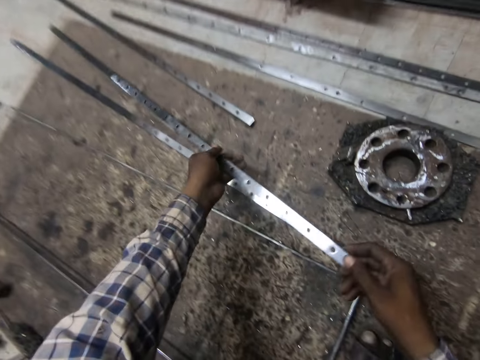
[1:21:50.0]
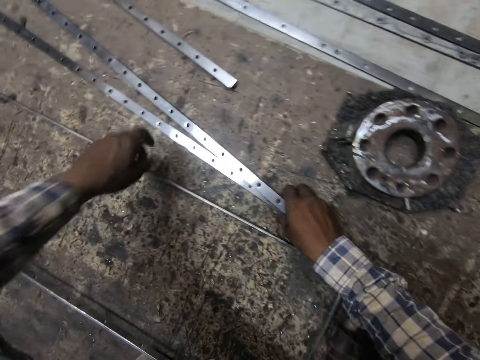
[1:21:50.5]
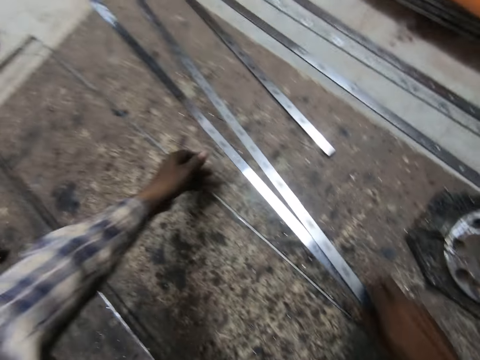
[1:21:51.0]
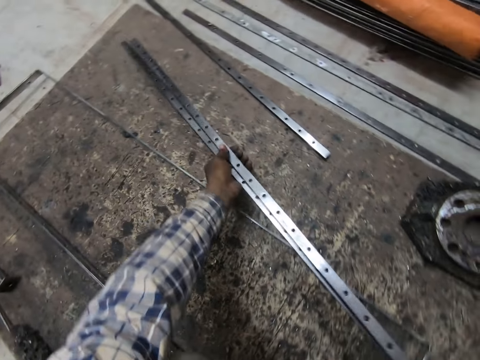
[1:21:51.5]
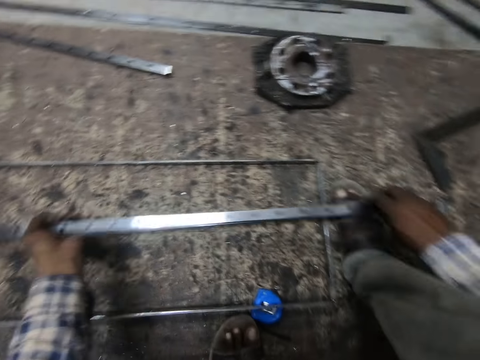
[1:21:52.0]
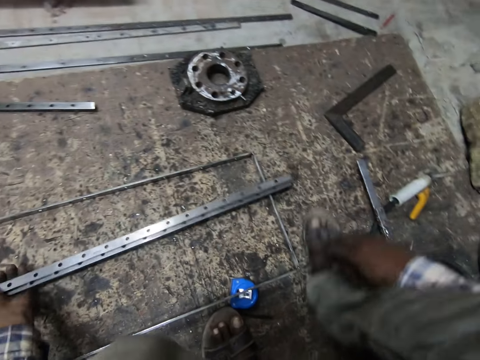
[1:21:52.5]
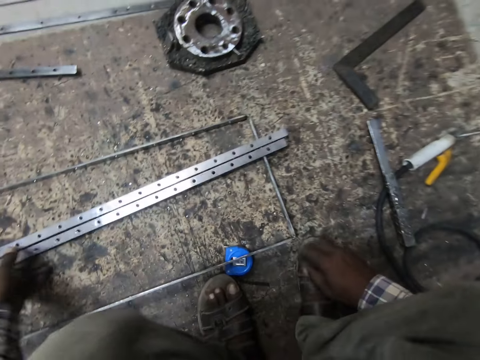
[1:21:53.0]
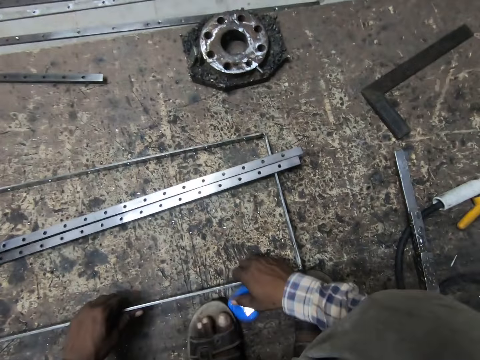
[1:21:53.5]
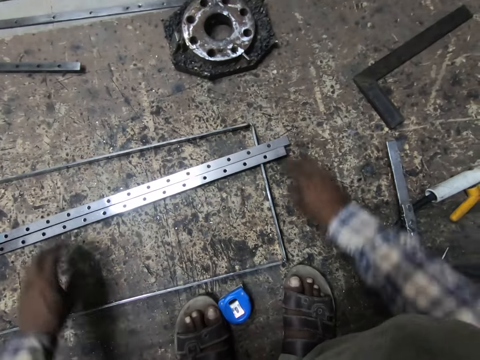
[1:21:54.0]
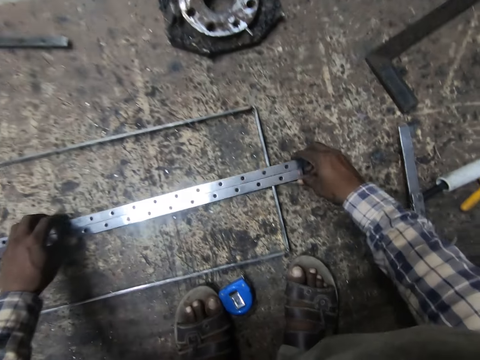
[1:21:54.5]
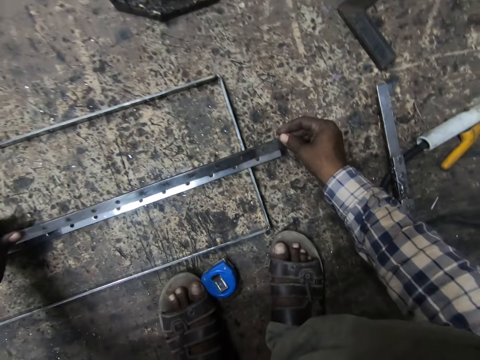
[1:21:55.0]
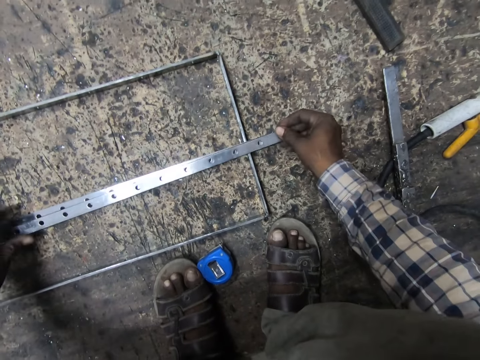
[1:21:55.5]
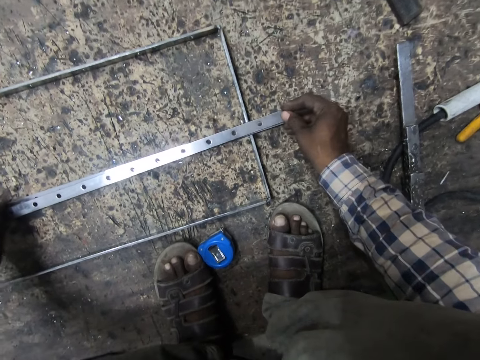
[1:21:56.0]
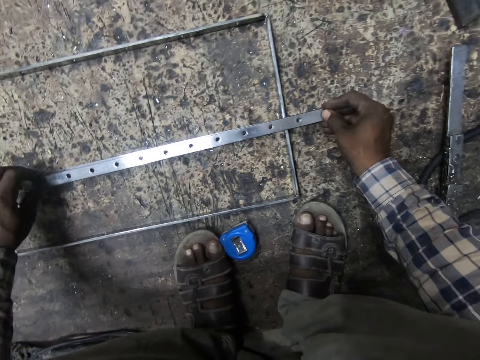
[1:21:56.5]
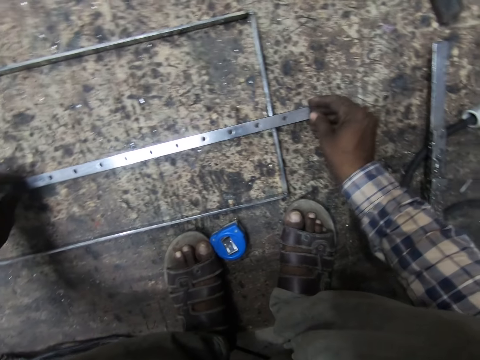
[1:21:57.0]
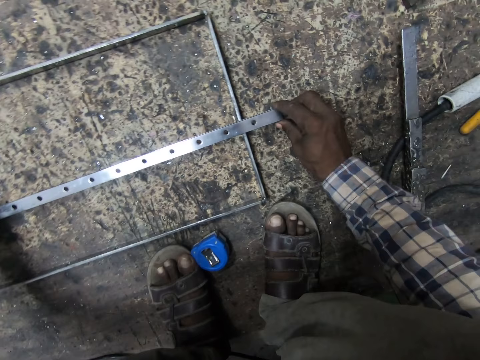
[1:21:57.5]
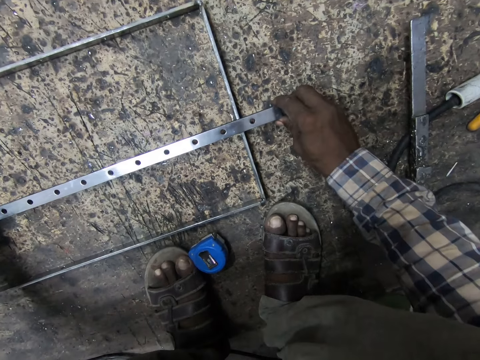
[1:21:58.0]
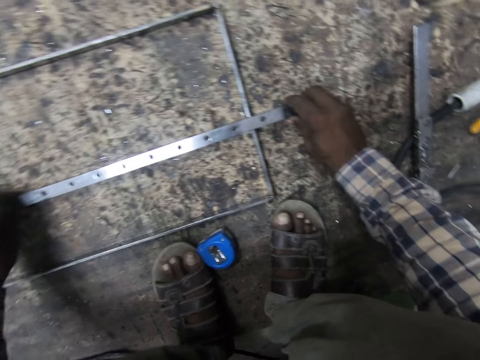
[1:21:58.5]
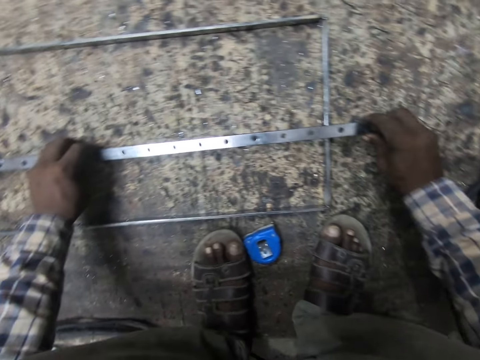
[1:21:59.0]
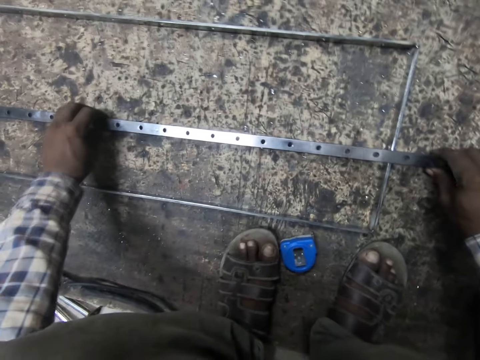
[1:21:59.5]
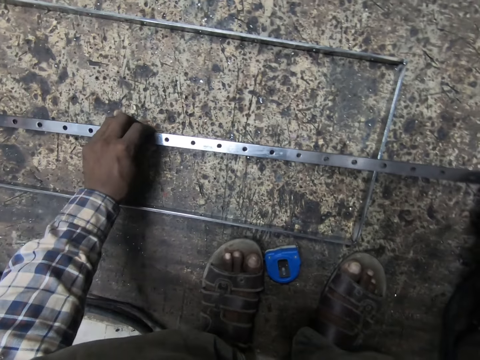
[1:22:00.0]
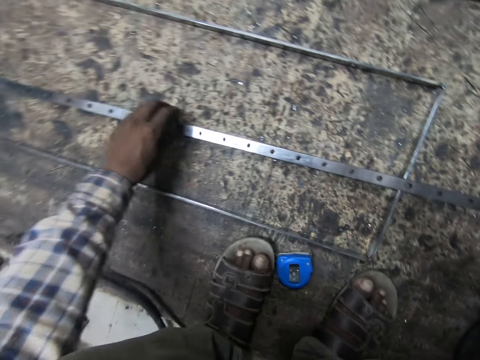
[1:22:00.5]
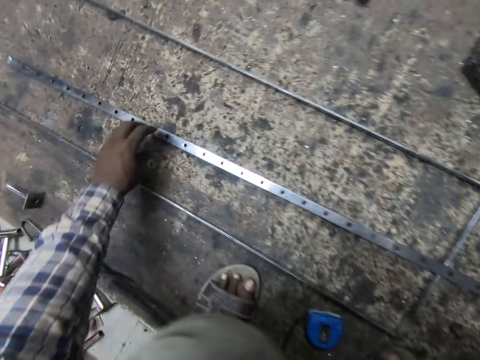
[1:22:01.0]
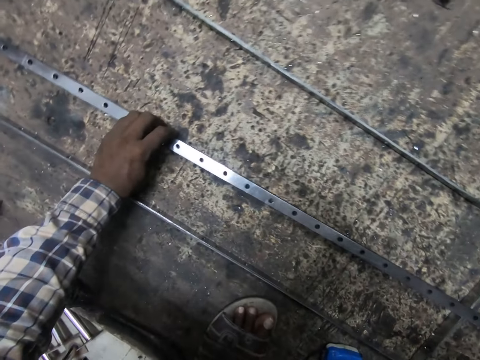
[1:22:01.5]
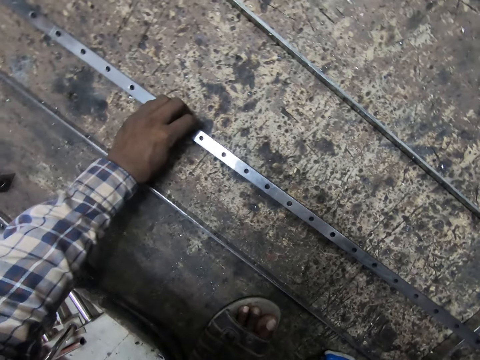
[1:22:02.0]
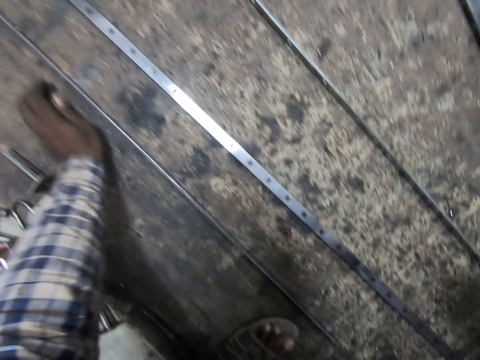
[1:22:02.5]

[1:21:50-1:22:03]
The camera wearer carries the two metals from the wooden slab. They pull up the metals. They drop the two metals on the welded metal. They adjust the two metals on the welded metal.

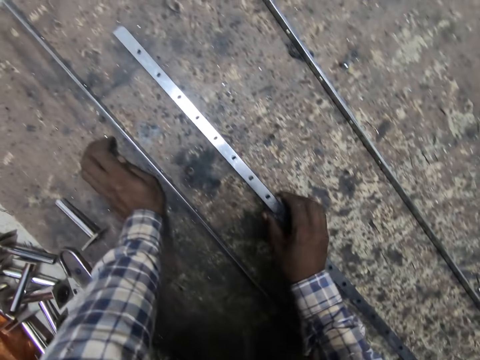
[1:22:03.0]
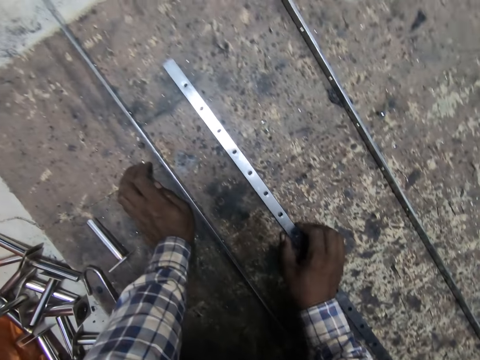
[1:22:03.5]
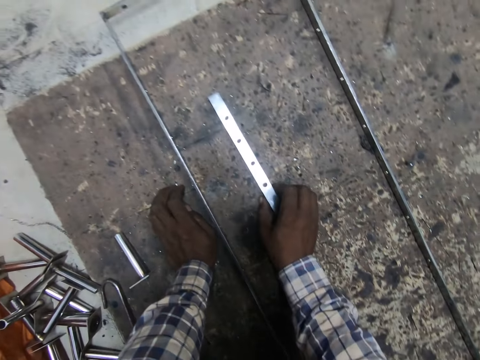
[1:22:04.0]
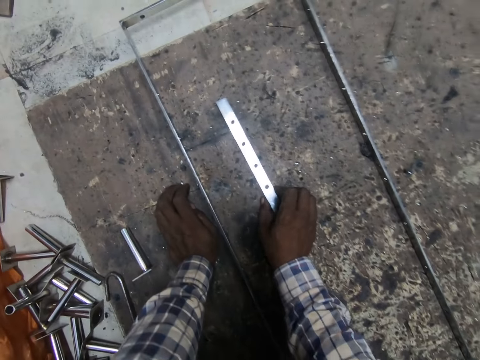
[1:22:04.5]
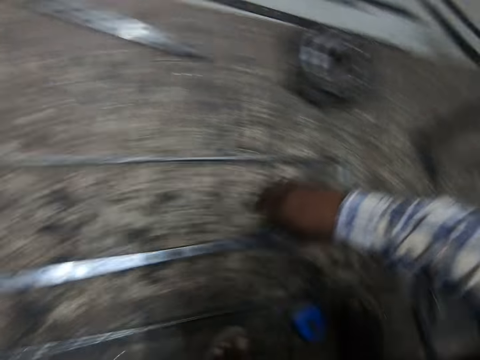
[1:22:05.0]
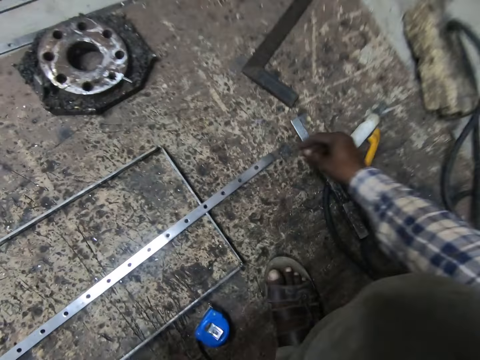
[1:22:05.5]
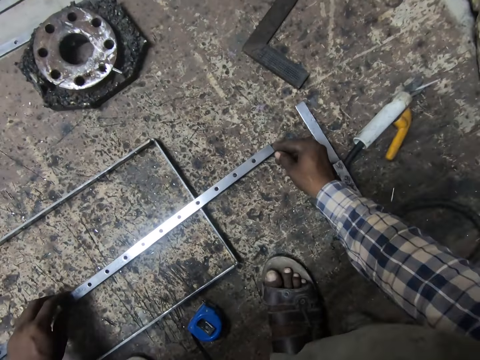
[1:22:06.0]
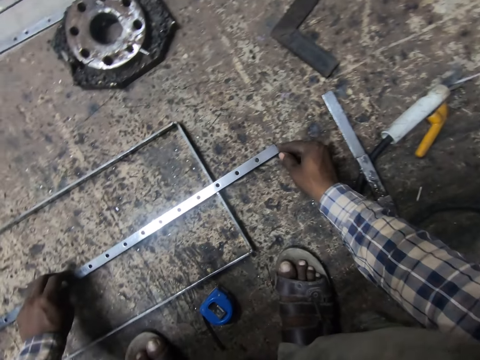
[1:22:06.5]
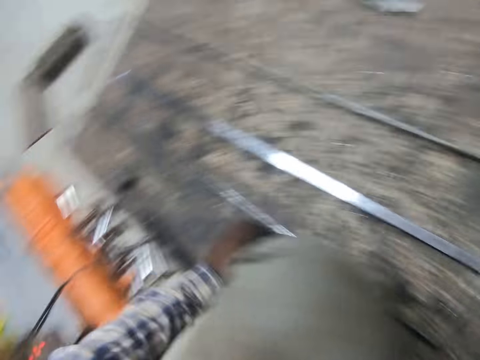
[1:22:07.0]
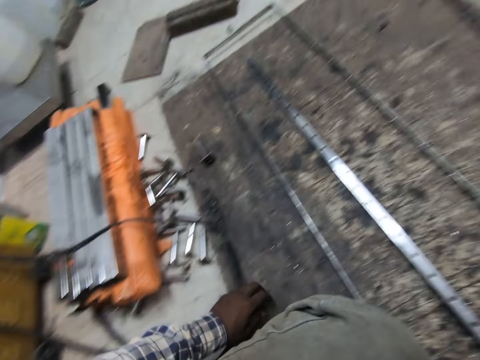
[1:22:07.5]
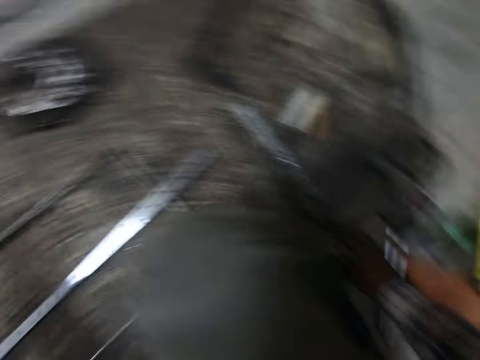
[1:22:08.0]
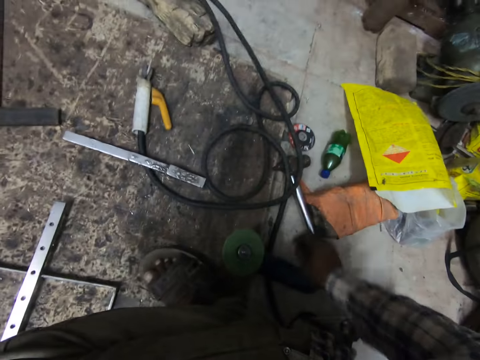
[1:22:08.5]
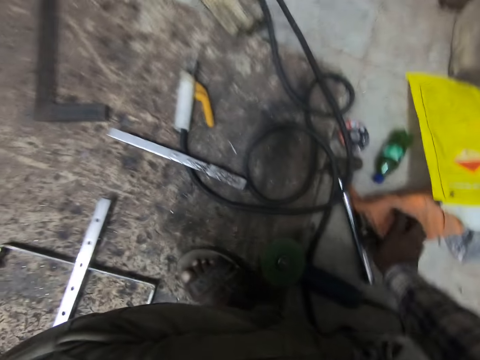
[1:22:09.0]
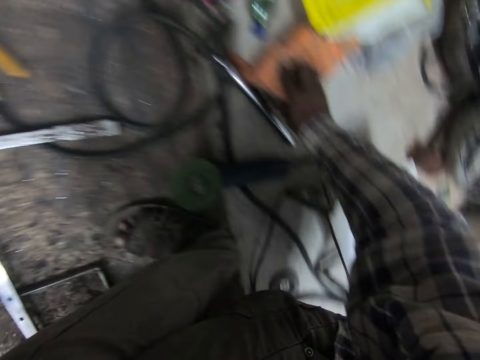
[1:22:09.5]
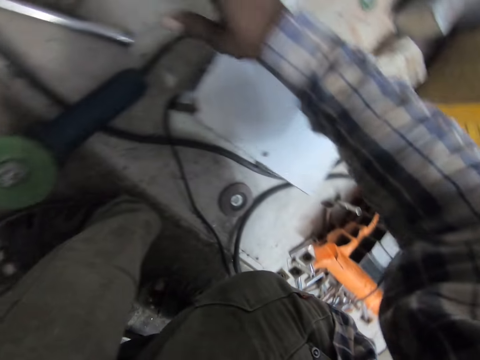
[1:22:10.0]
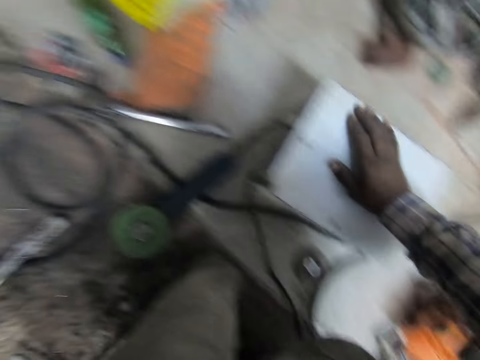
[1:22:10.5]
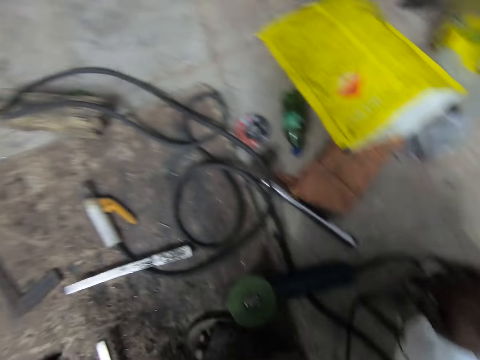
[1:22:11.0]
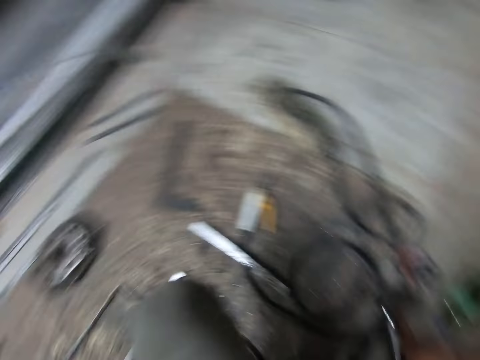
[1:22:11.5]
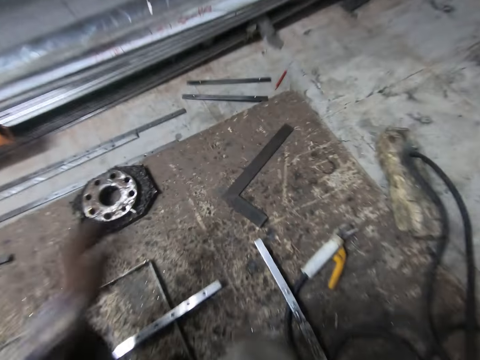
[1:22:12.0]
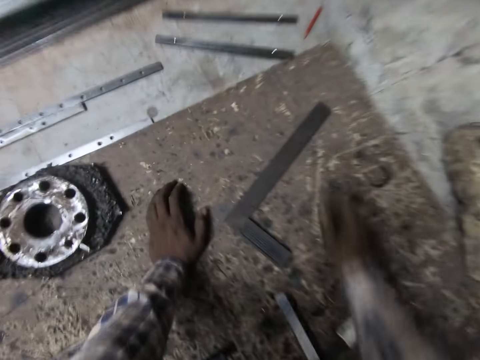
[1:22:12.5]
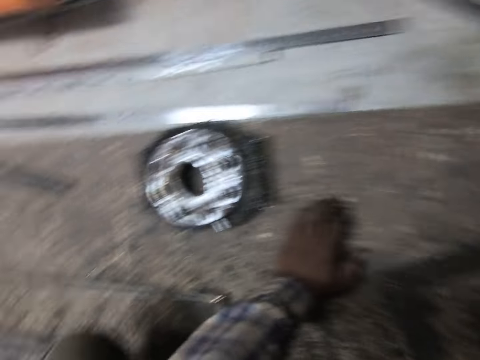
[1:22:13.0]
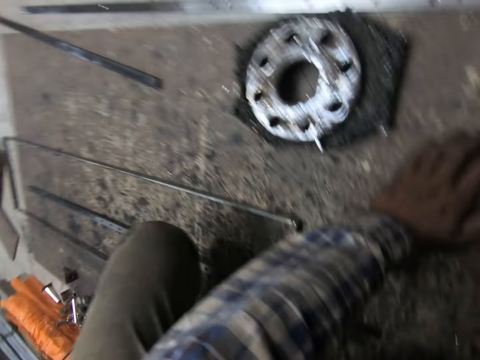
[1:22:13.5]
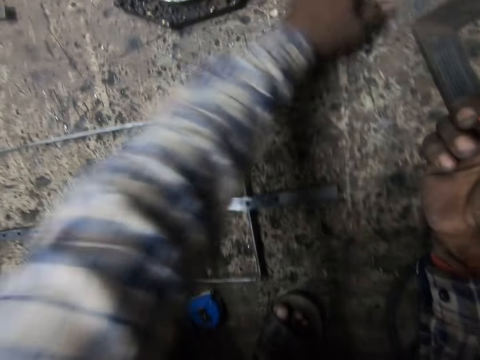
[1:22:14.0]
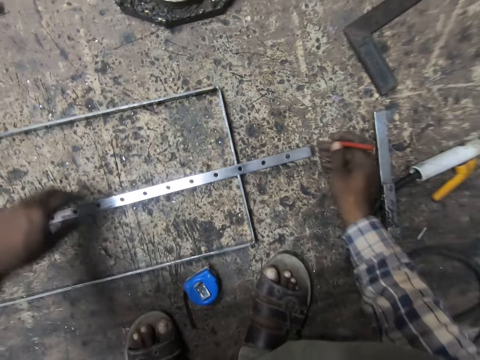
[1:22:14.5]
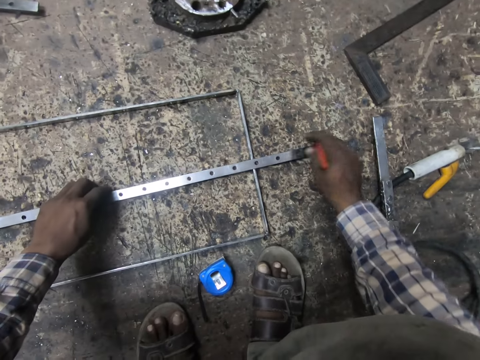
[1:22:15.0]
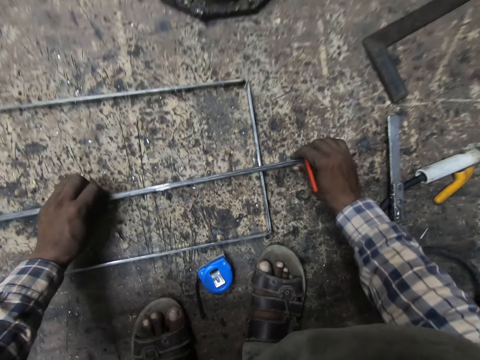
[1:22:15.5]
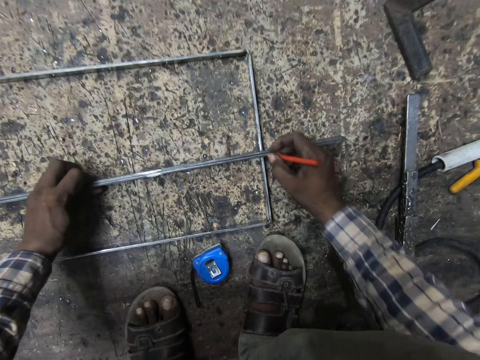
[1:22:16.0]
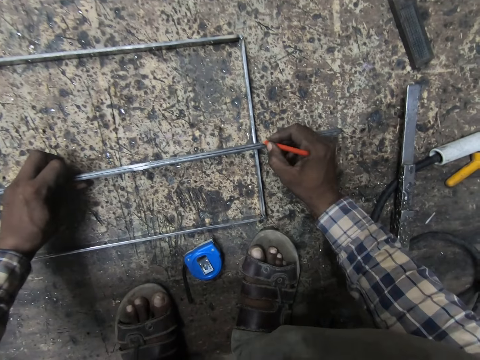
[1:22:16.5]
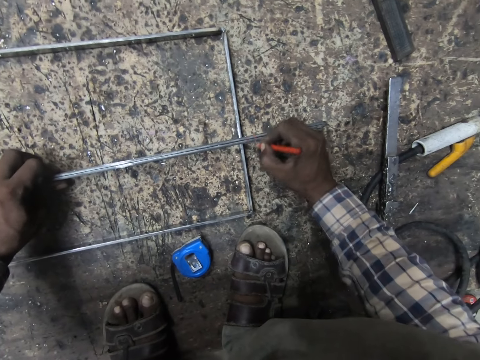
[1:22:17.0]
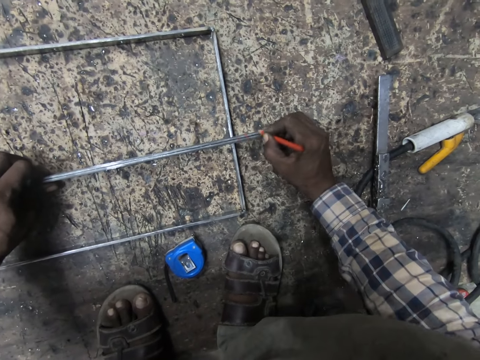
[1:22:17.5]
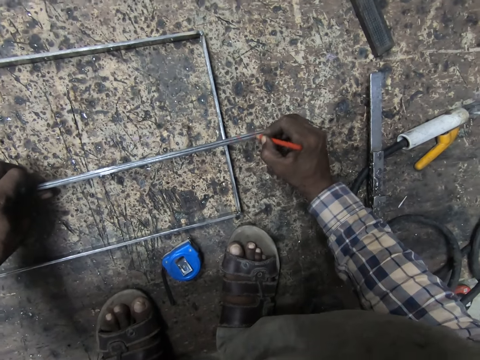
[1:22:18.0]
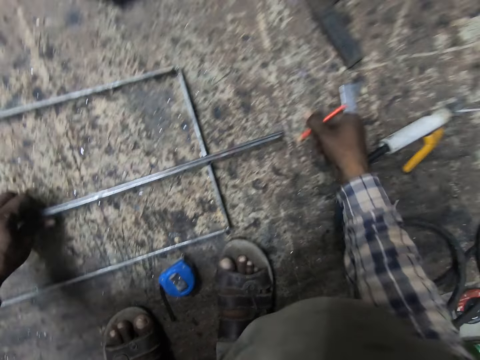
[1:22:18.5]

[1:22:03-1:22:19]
The camera wearer looks around. He touches some material with his right hand. He picks up a welder's pencil from the floor with his right hand. He adjusts the metals on the welded metal. He marks the metals with the welder's pencil.
